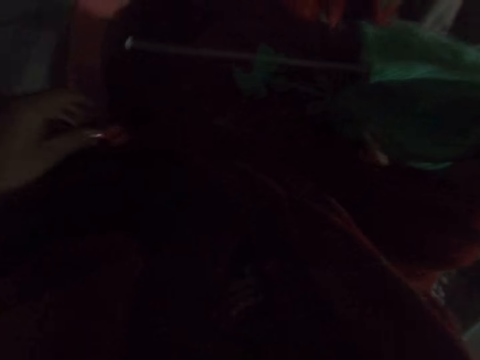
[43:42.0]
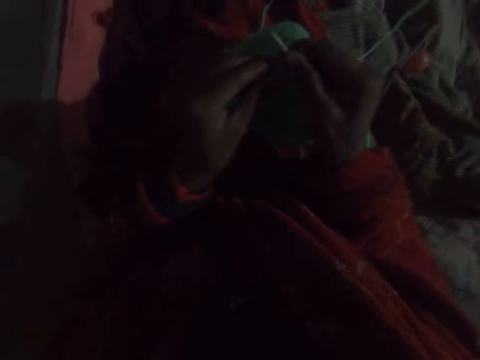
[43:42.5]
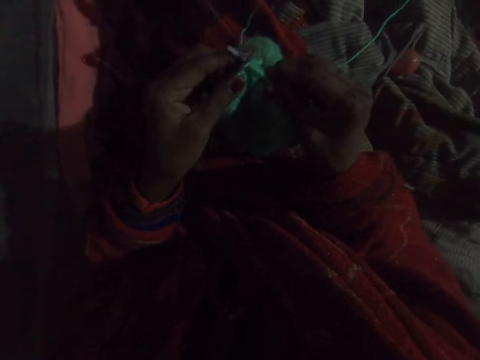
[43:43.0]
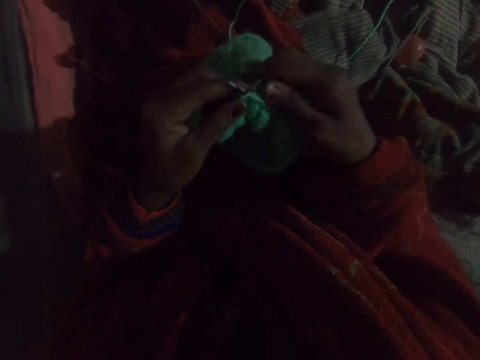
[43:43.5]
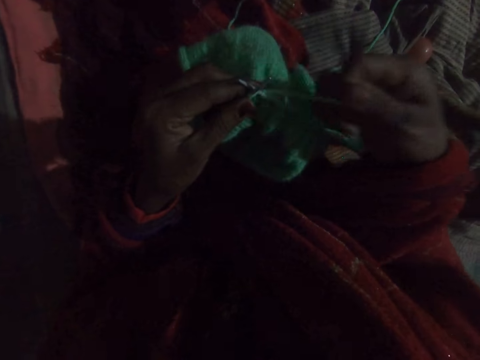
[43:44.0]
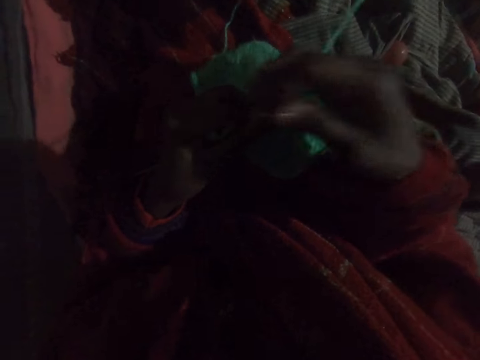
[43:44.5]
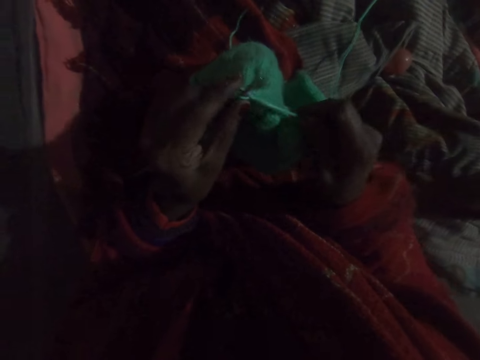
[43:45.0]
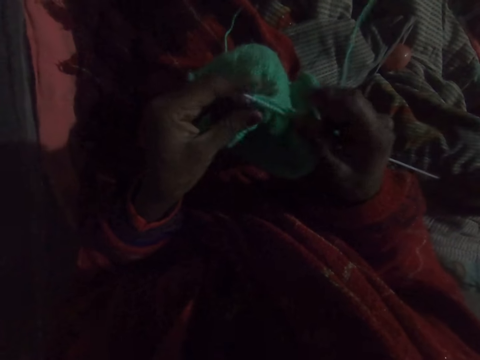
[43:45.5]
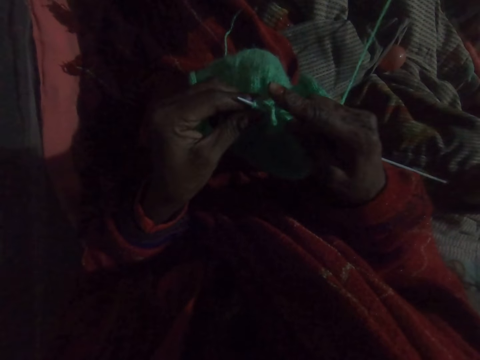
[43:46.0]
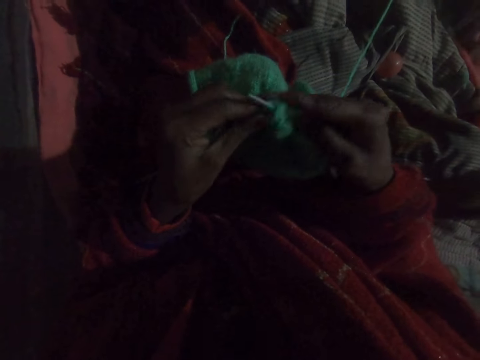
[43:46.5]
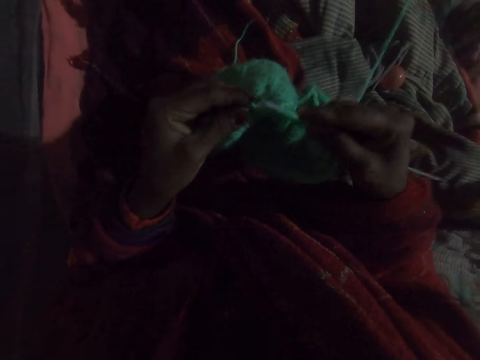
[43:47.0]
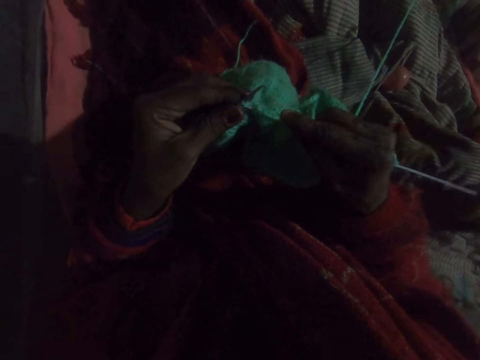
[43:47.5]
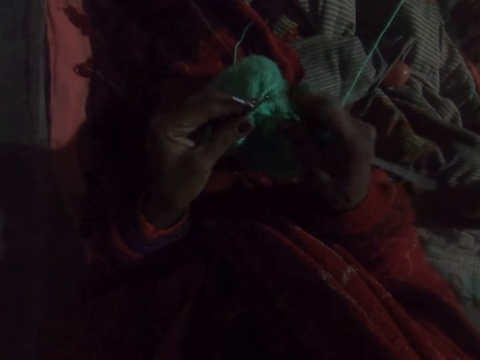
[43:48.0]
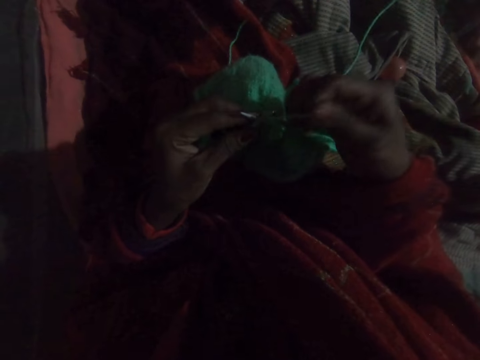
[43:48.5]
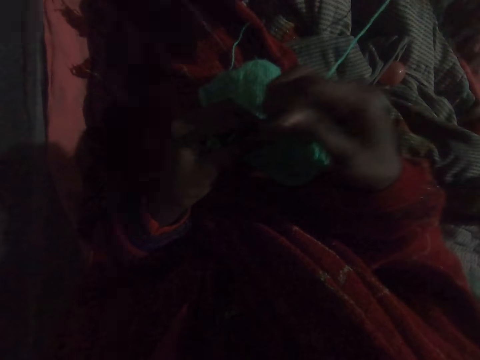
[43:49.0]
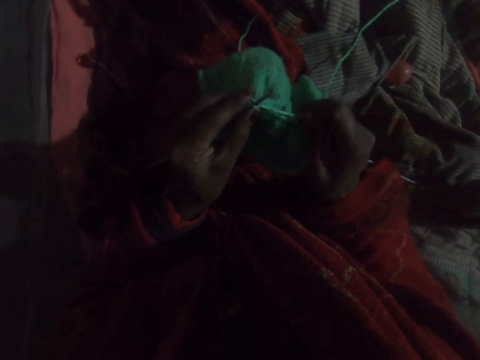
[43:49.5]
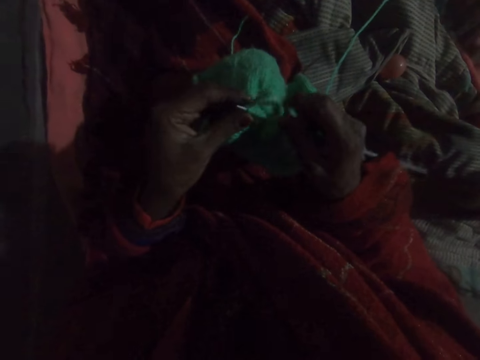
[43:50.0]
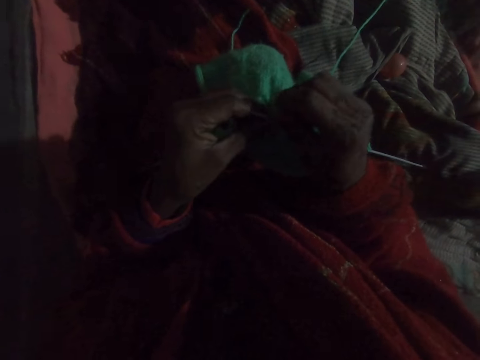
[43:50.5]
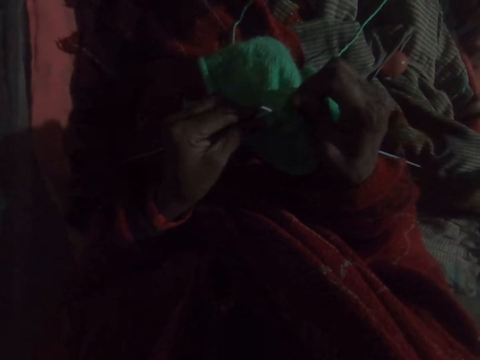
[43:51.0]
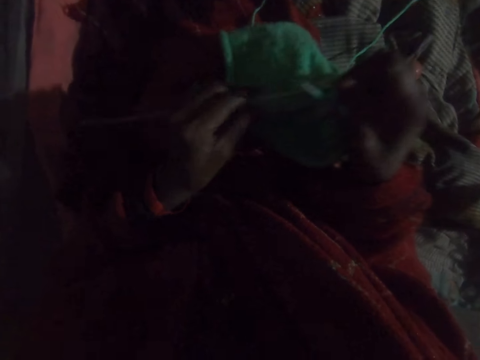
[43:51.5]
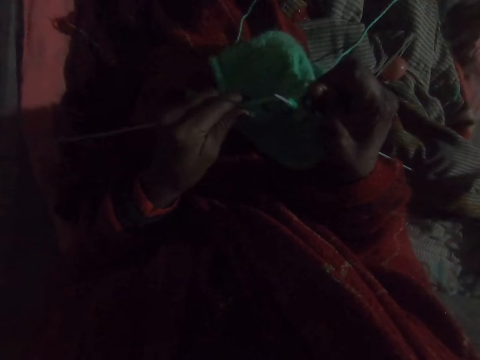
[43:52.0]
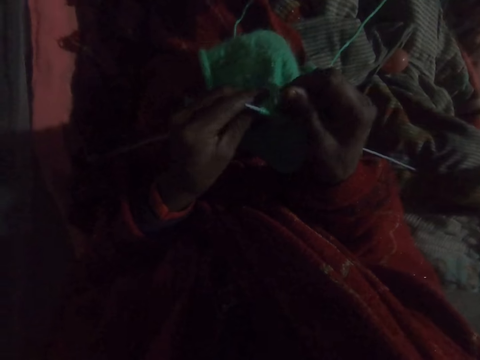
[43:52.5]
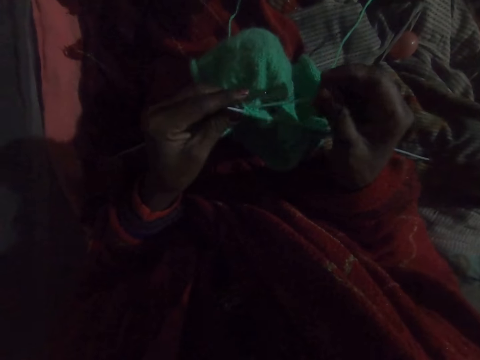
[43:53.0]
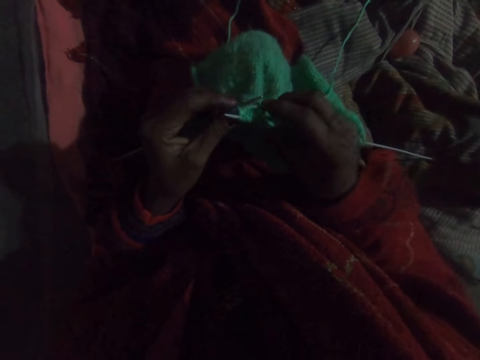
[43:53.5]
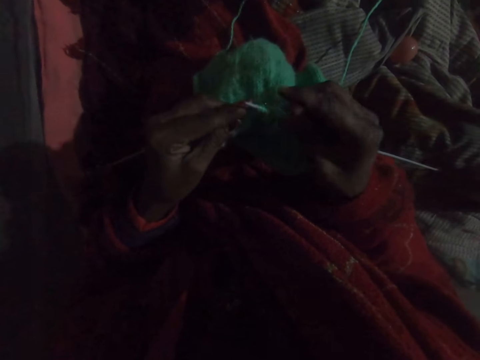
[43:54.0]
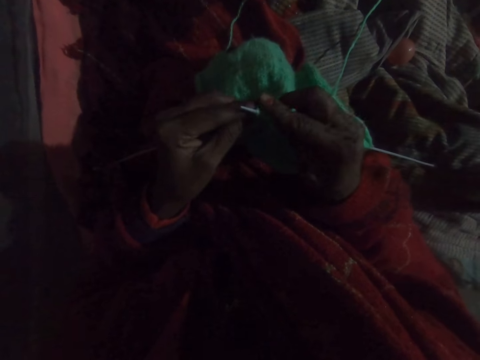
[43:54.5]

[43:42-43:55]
The camera wearer knits the sweater with wool and needles.

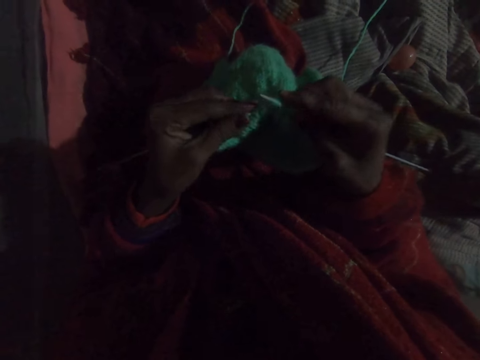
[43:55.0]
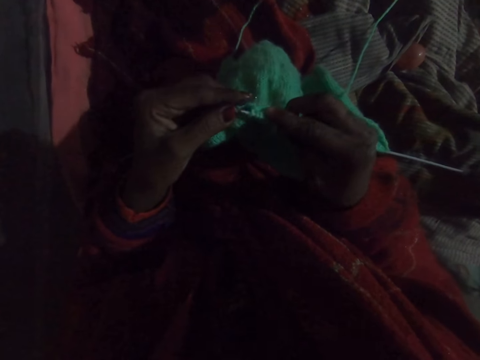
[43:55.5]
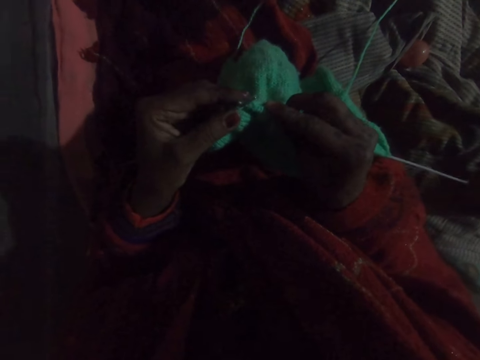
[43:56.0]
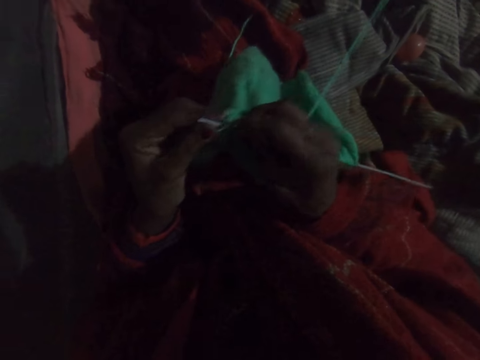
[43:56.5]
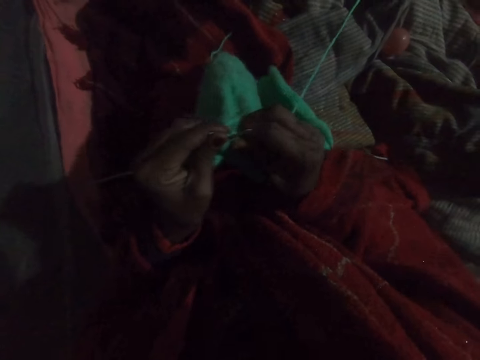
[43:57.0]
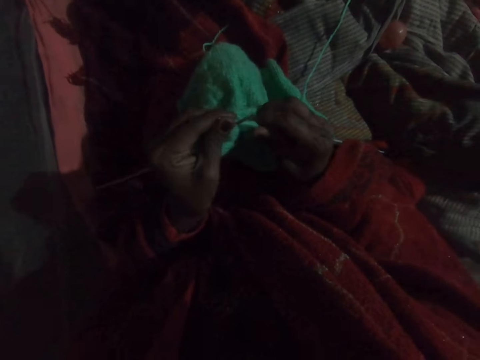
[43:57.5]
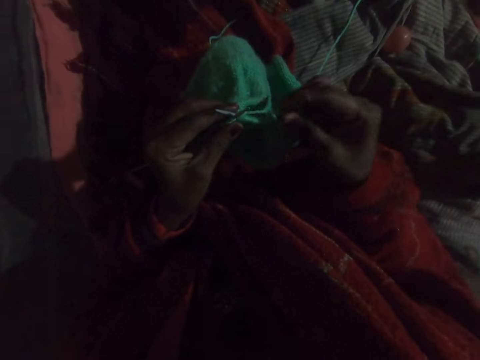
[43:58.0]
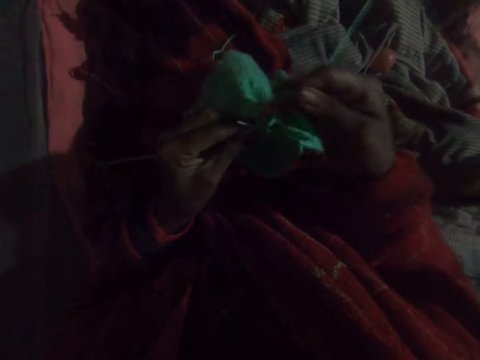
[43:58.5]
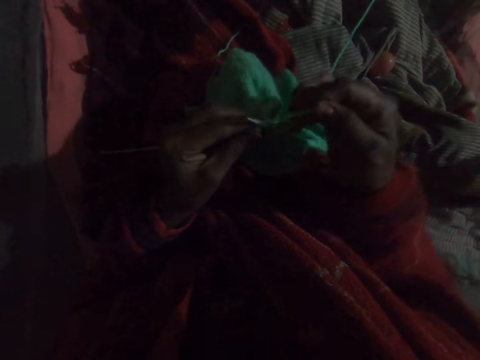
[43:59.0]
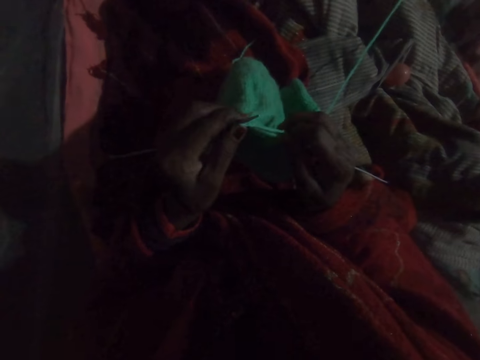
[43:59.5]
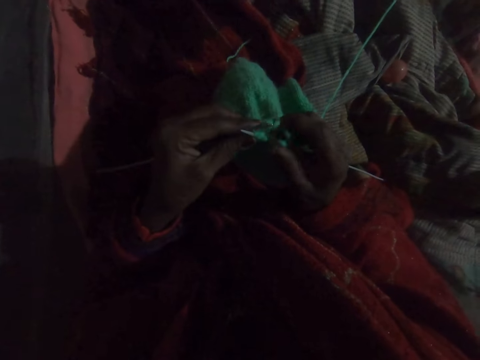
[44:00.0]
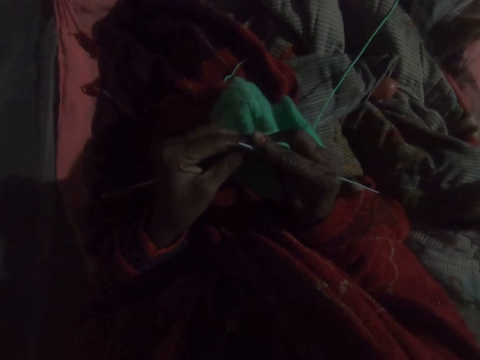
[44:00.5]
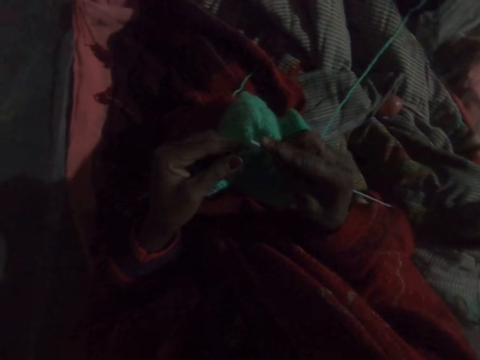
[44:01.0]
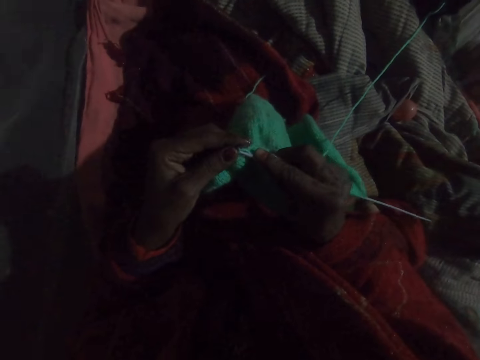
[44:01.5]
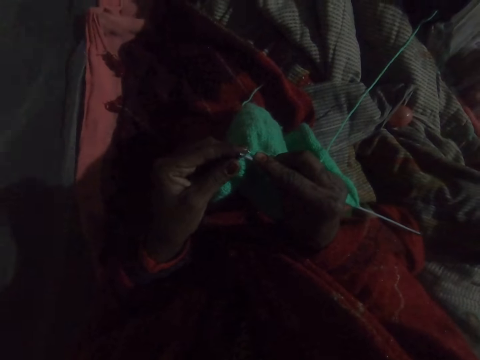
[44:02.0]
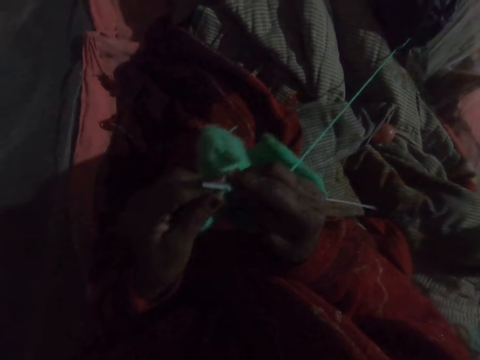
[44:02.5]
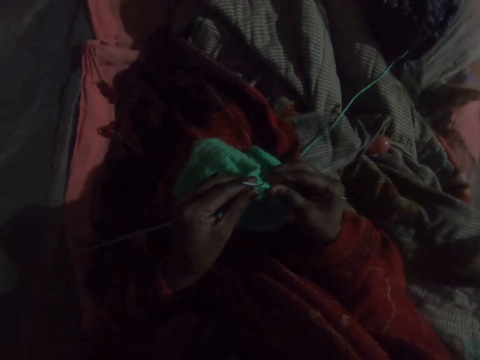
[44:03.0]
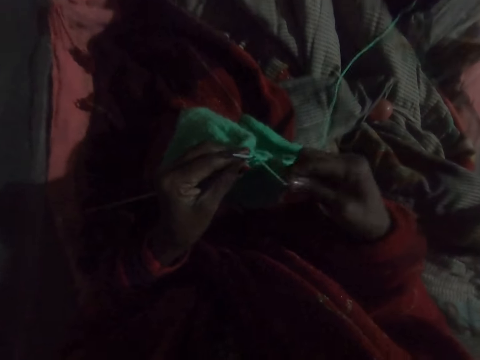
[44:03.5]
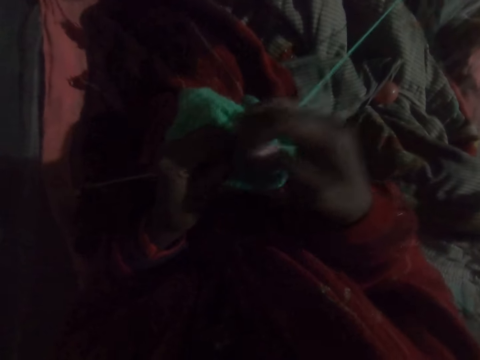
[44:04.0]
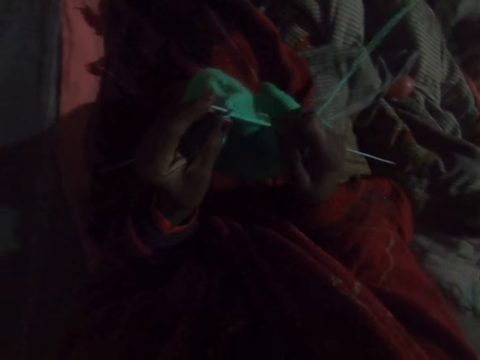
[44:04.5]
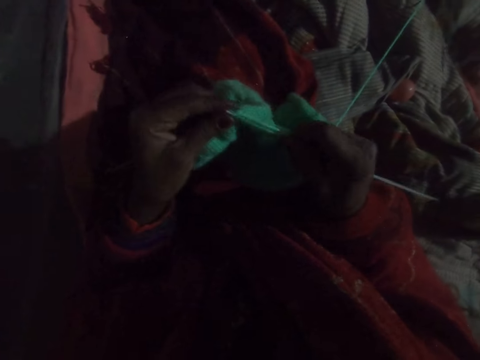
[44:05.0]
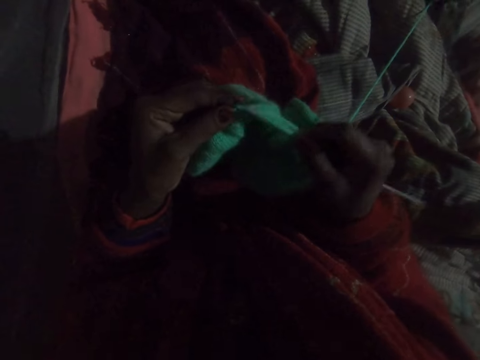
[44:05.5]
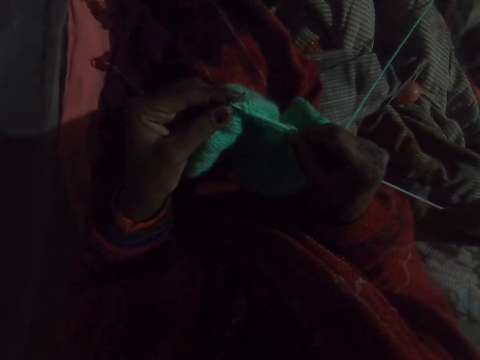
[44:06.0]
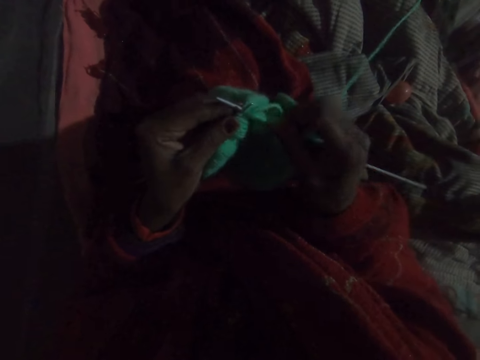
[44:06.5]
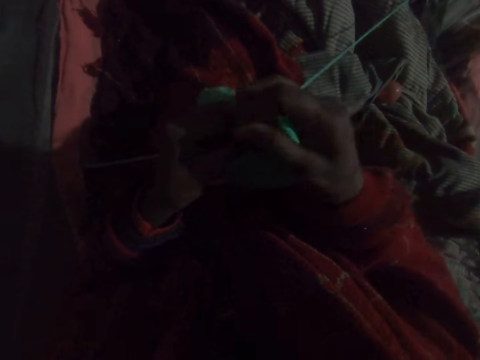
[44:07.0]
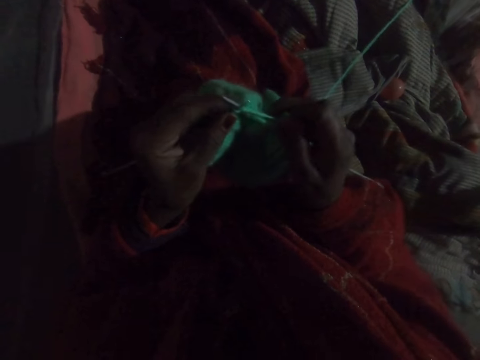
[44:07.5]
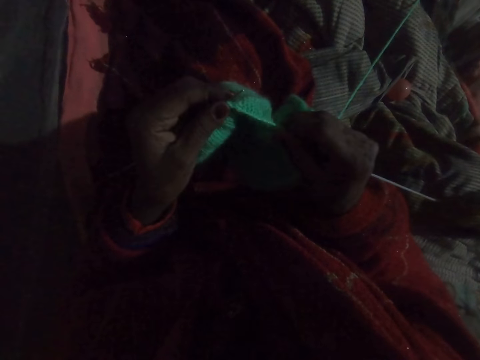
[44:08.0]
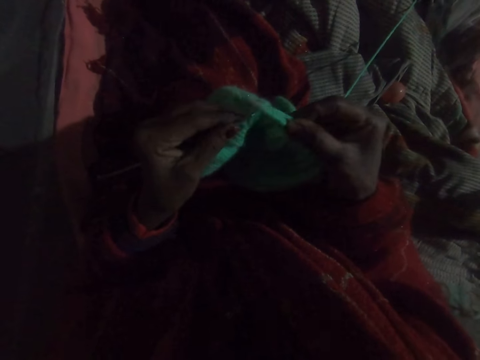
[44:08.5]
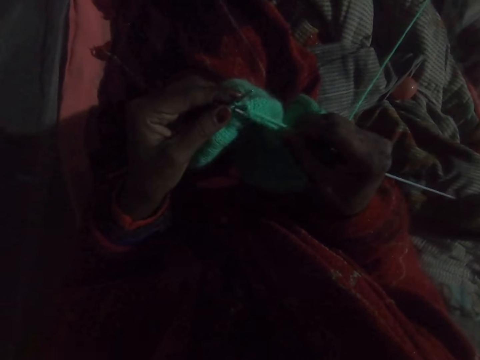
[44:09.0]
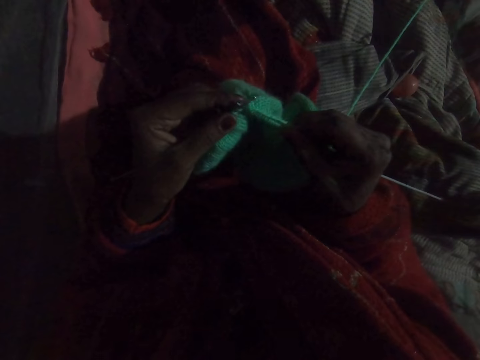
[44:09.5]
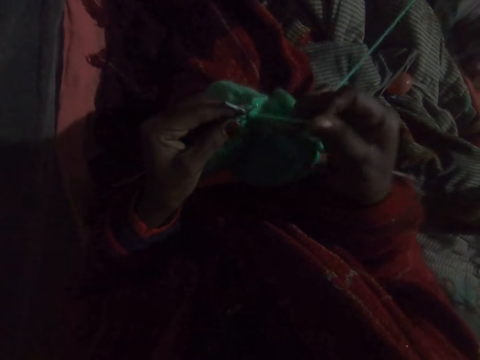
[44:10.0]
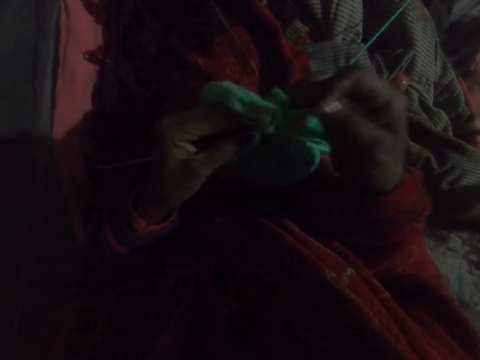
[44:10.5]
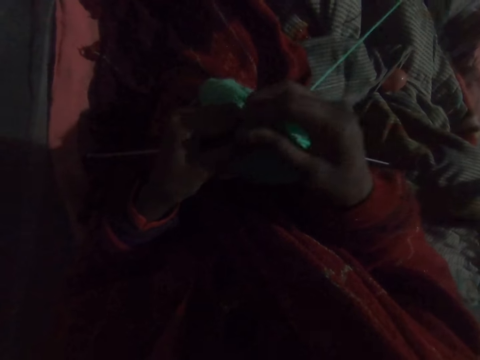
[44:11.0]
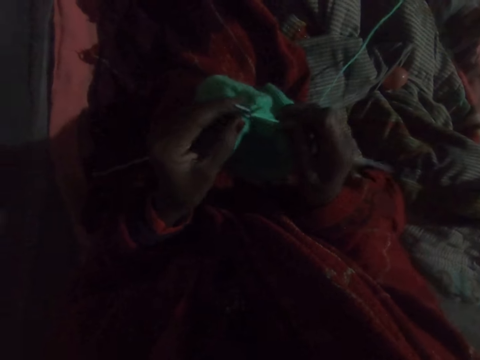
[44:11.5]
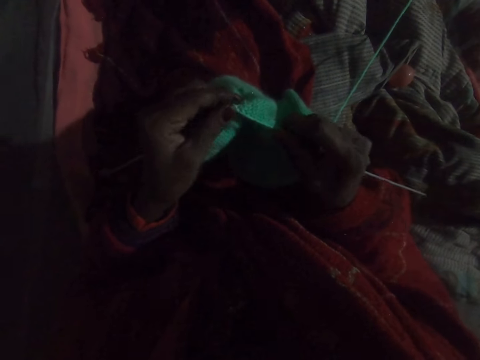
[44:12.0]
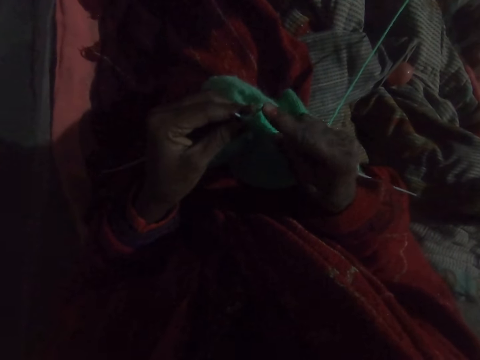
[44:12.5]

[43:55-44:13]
The camera wearer adjusts the knit on the needle in her right hand. She knits with wool and needles.
